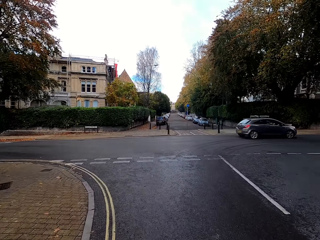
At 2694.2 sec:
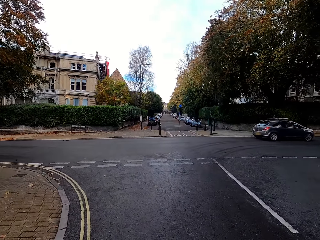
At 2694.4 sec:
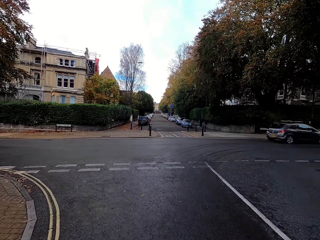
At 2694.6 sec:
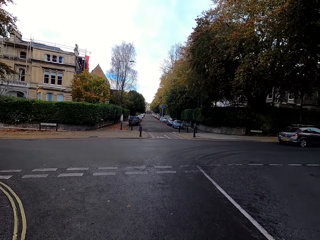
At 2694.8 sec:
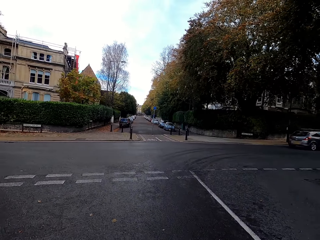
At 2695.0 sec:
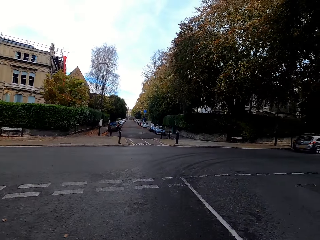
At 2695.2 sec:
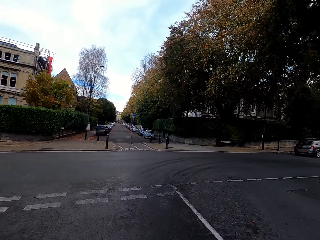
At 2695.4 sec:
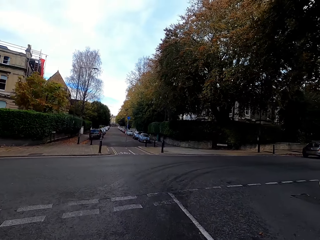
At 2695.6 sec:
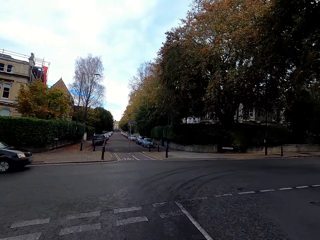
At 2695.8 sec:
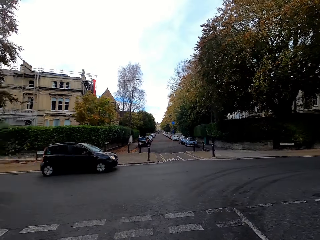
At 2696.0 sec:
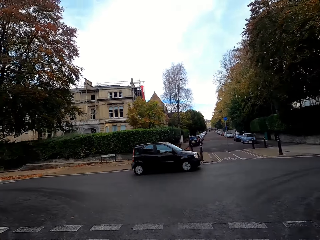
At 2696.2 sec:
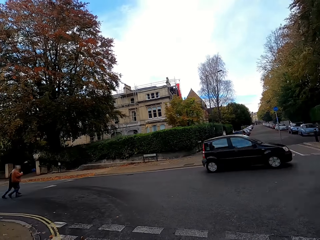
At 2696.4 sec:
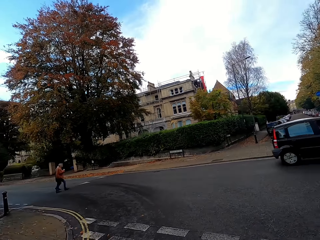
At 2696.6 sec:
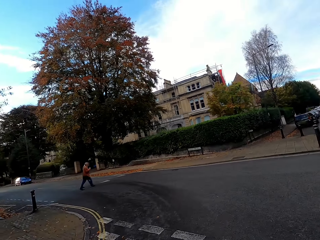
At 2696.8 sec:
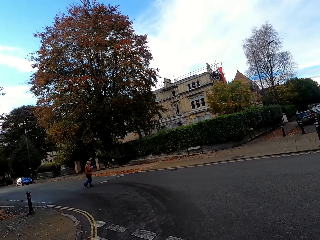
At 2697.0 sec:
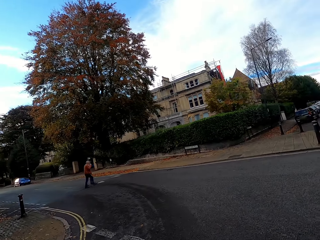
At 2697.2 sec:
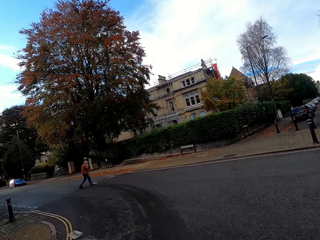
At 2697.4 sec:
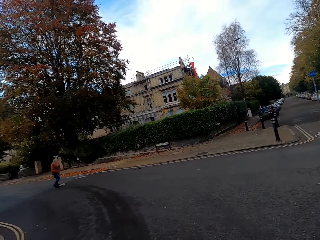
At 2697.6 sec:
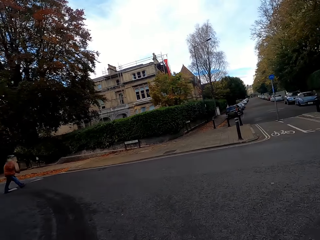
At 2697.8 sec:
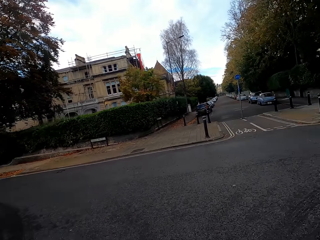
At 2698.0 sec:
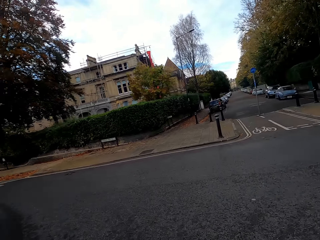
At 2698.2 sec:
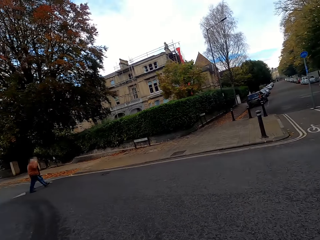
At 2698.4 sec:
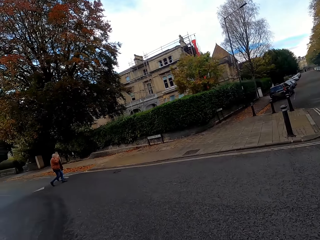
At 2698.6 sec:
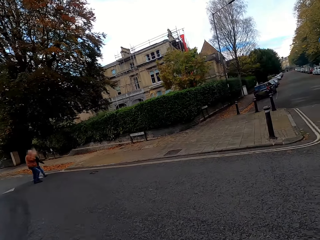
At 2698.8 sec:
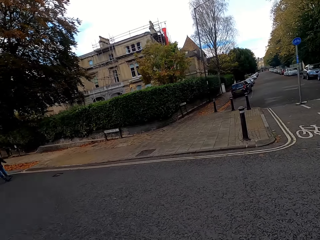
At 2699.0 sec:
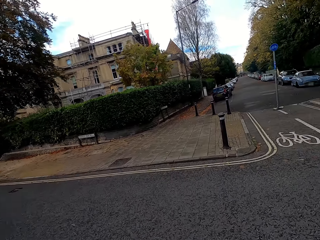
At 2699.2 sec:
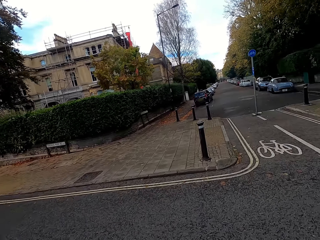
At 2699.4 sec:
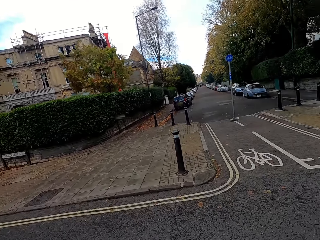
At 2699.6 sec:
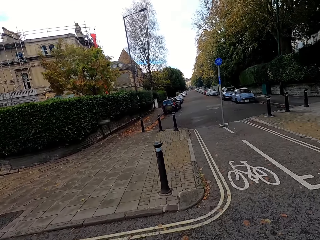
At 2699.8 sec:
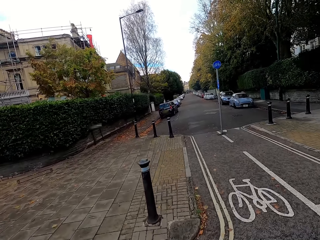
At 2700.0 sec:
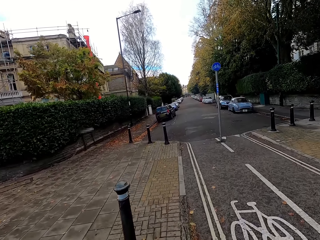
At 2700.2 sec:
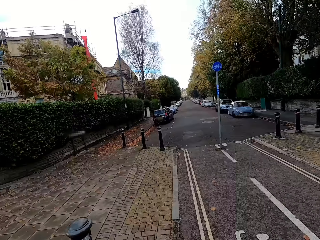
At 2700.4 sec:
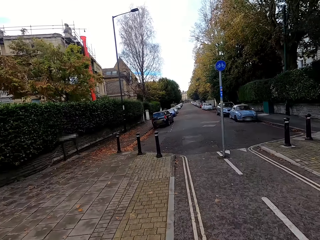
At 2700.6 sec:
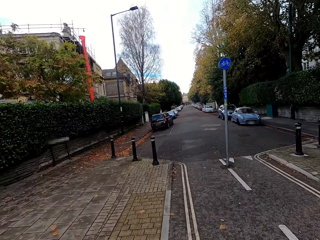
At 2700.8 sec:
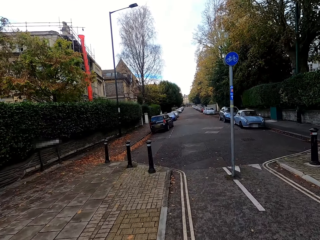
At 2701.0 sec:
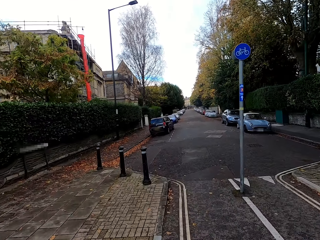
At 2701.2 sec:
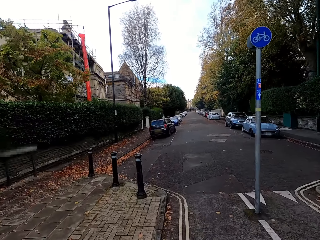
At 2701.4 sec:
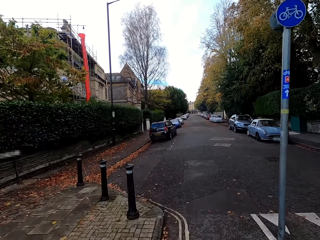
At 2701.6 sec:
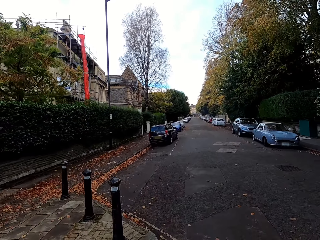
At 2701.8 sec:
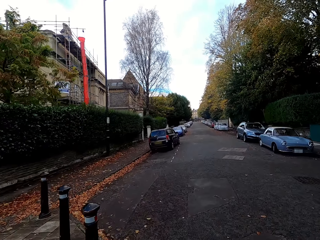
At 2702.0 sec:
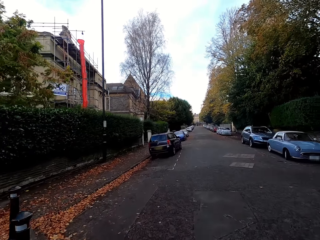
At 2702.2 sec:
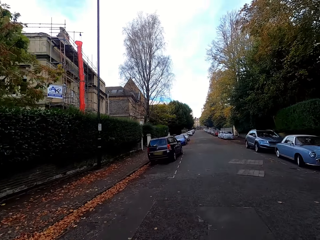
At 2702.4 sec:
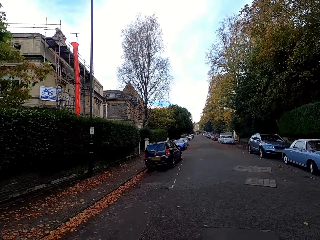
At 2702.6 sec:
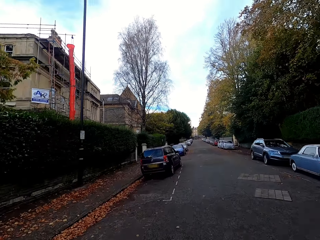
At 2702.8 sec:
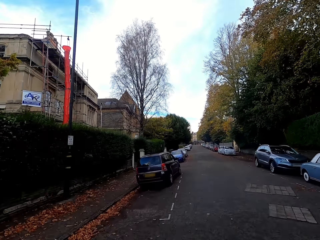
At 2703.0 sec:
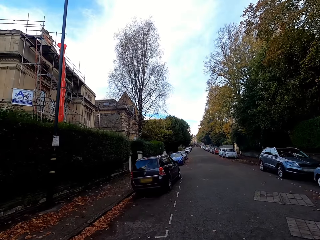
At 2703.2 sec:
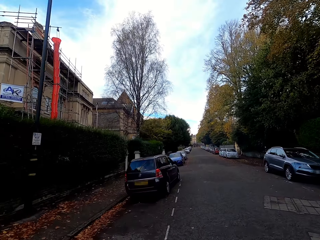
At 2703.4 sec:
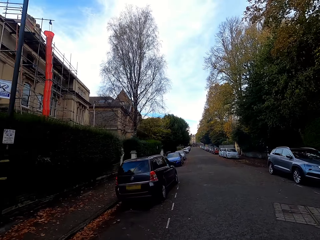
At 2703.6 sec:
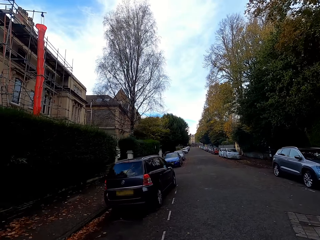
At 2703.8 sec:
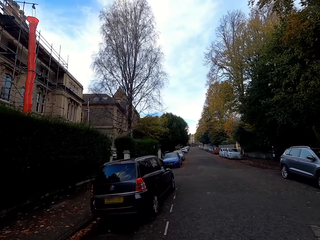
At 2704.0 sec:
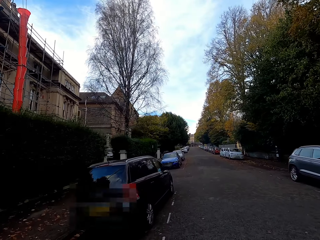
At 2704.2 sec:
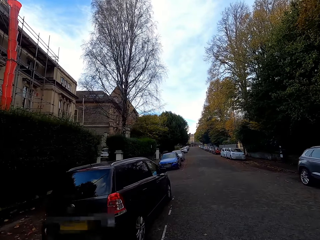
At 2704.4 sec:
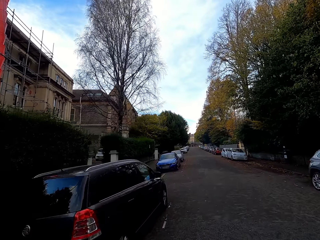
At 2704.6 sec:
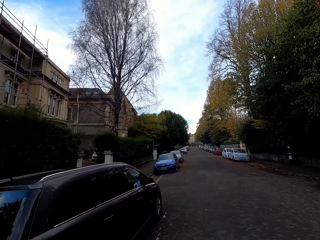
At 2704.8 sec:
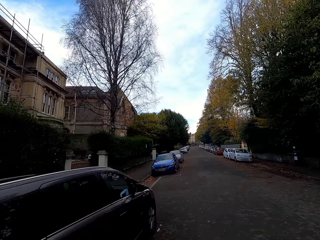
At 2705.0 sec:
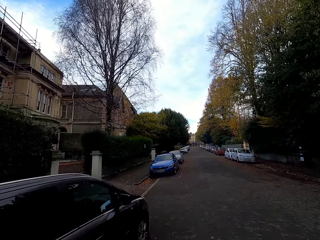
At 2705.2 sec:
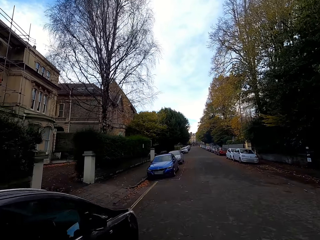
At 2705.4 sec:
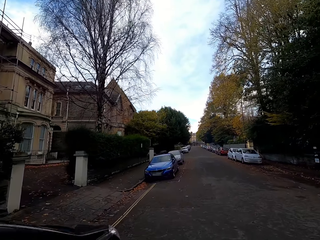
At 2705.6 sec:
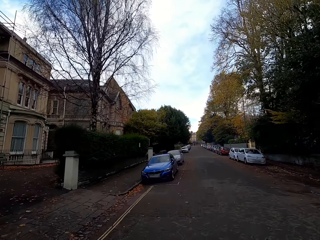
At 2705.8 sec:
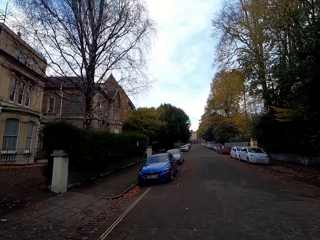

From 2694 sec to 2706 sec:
A brown car drives past the front of the camera wearer. The camera wearer slows down to check on both sides of the road. A black car drives past the front of the camera wearer. The camera wearer crosses to the other side of the road.

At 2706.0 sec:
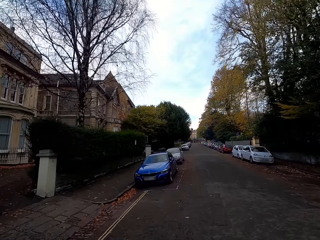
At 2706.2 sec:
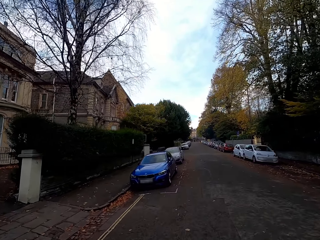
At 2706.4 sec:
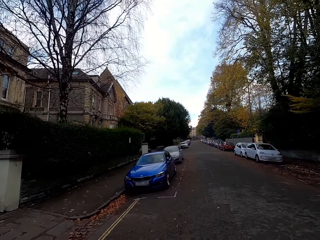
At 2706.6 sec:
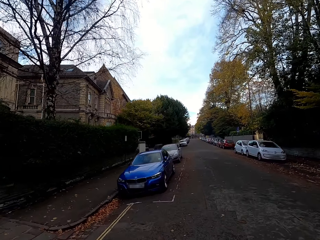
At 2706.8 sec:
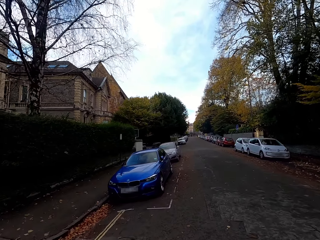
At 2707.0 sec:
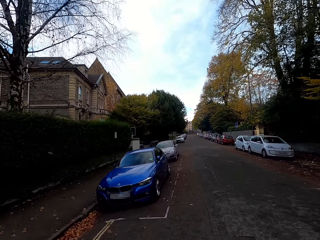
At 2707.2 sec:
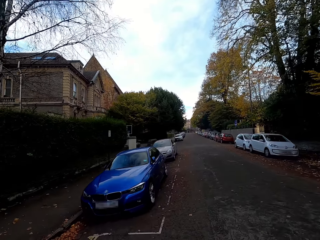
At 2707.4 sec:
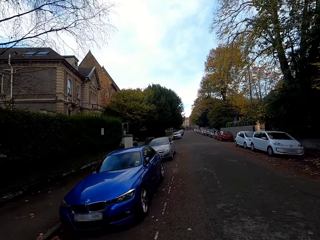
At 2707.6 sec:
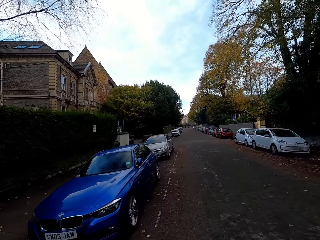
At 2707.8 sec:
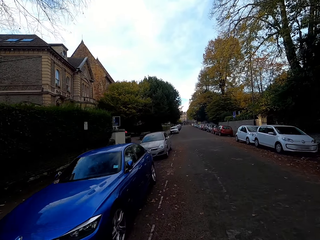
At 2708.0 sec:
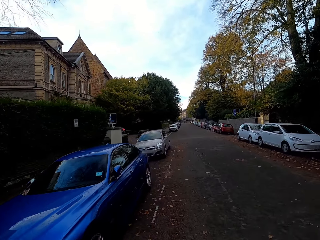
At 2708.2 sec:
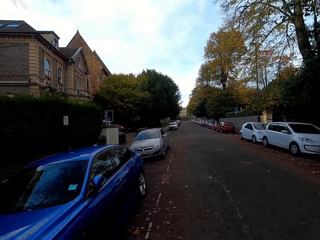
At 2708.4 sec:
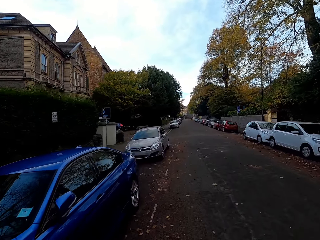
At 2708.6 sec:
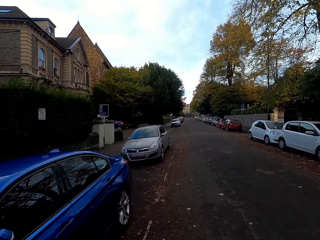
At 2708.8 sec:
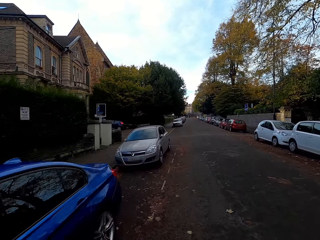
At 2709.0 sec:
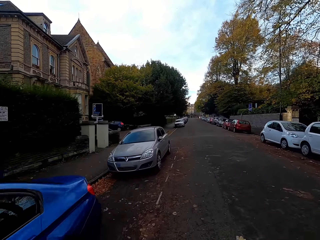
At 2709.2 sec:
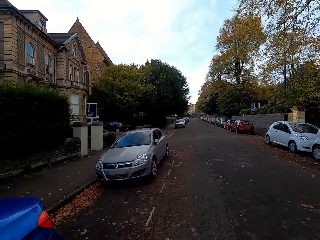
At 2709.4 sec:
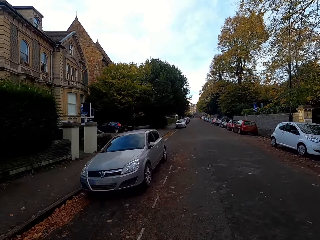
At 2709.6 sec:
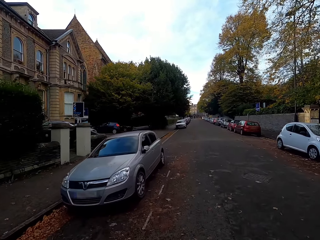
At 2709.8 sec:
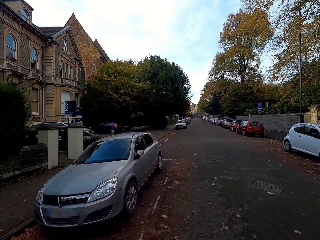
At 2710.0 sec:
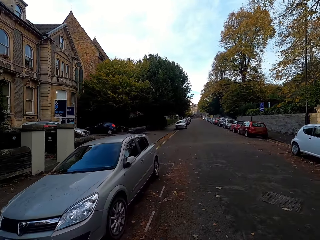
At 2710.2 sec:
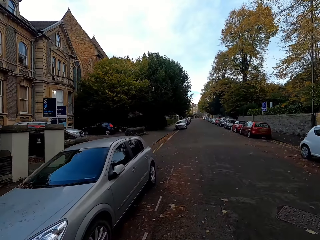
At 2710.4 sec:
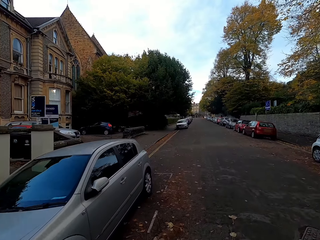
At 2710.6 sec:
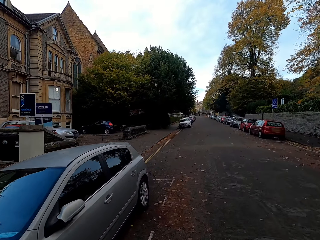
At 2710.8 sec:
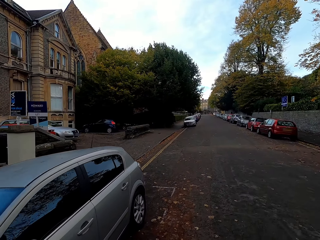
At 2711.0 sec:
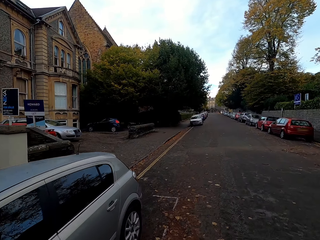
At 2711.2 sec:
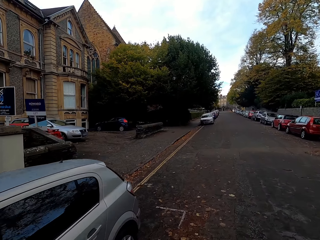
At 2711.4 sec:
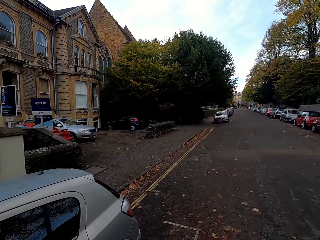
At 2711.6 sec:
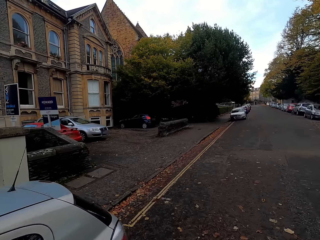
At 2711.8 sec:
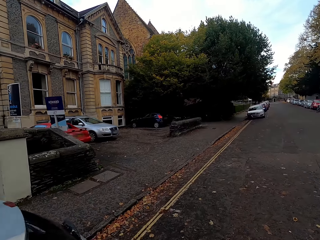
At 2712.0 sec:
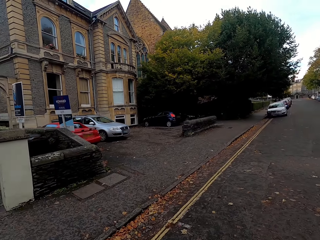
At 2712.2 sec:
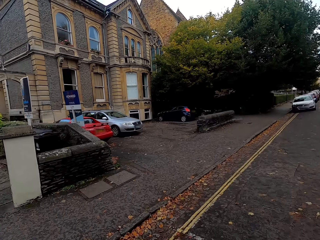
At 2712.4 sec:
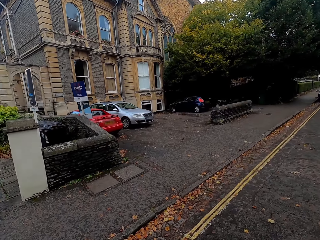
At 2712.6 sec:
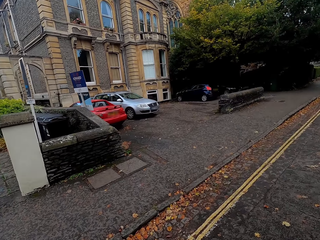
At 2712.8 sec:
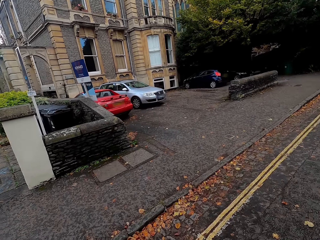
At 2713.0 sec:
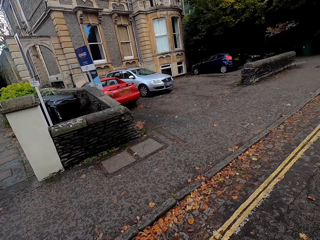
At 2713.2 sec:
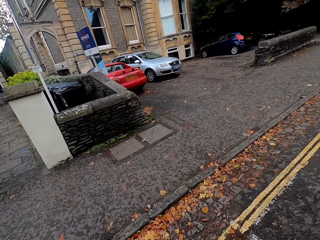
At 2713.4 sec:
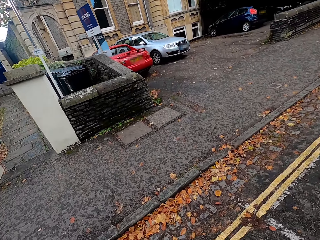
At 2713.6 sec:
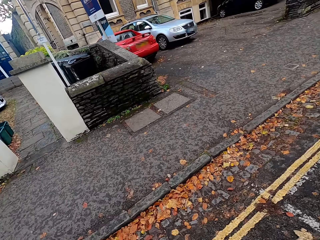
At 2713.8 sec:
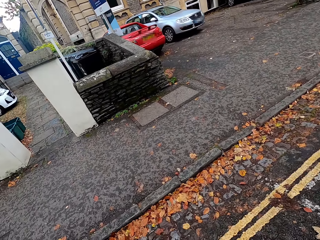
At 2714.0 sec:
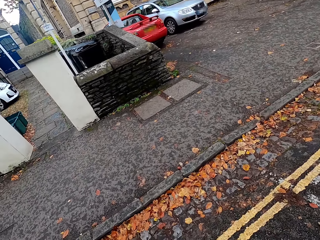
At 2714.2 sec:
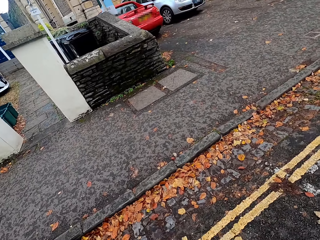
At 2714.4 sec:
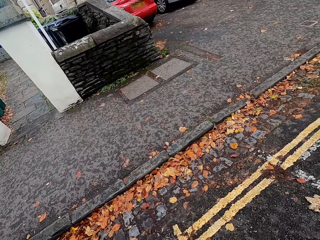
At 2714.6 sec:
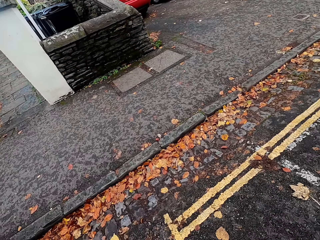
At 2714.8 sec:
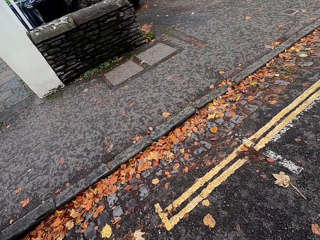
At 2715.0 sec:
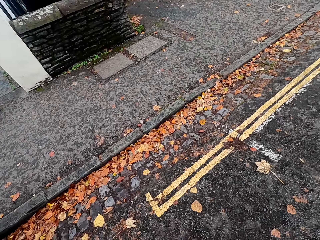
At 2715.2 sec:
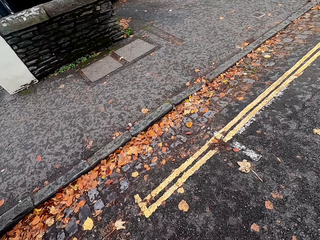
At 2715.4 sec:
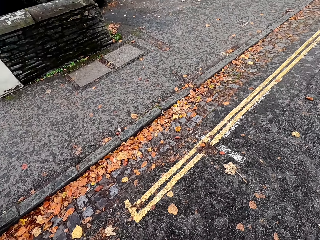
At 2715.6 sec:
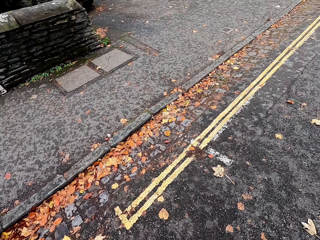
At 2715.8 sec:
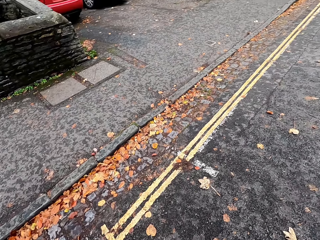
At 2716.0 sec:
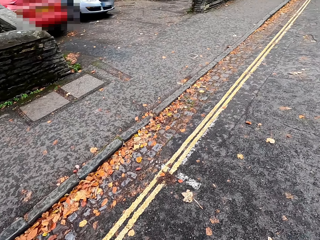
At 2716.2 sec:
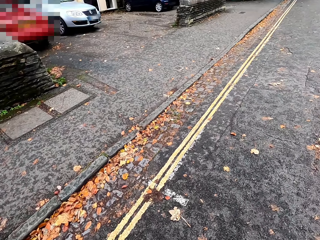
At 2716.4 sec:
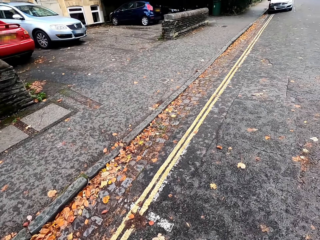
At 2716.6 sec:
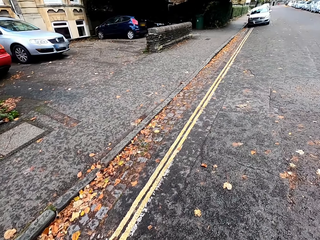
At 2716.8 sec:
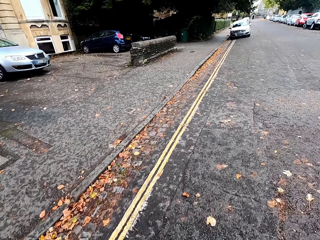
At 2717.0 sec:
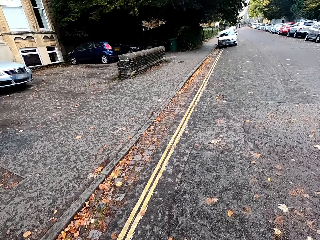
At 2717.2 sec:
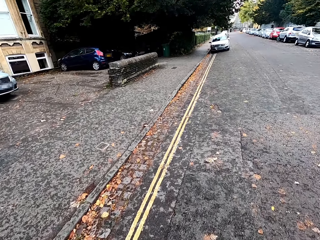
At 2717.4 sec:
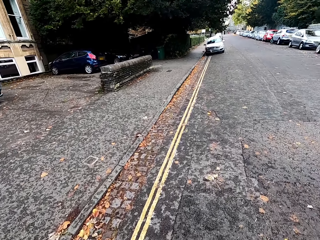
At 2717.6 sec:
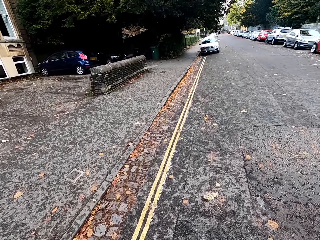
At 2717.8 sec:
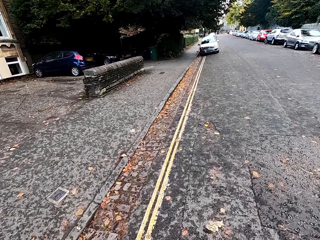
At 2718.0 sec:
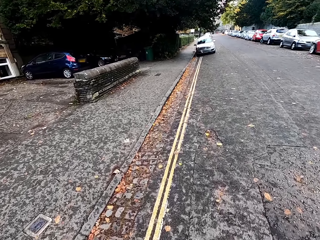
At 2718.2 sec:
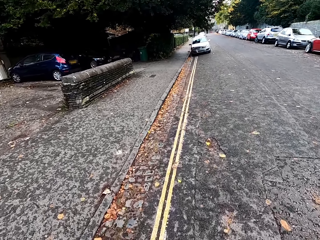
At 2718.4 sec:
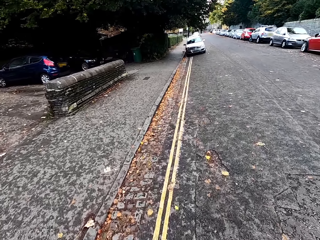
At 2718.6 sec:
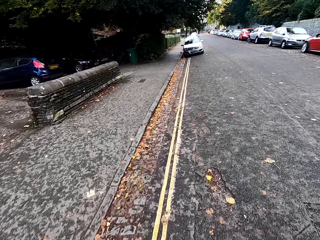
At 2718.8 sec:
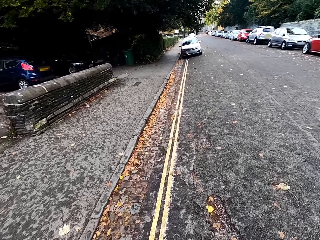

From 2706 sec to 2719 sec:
The camera wearer stops whilst looking around the road.